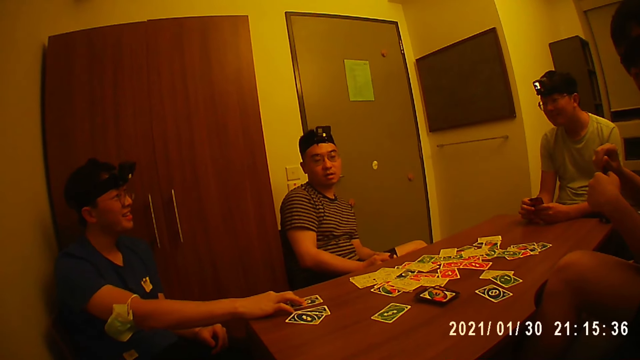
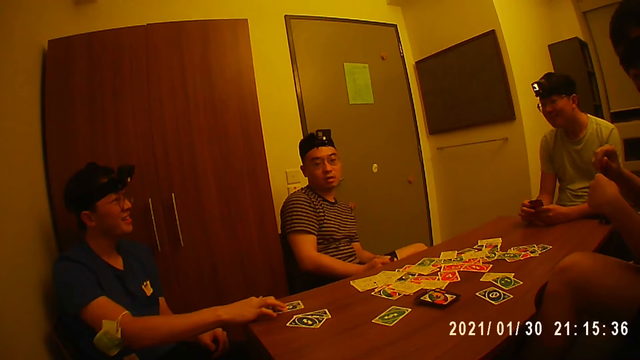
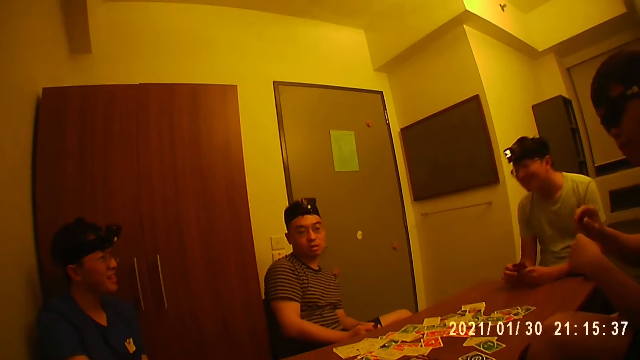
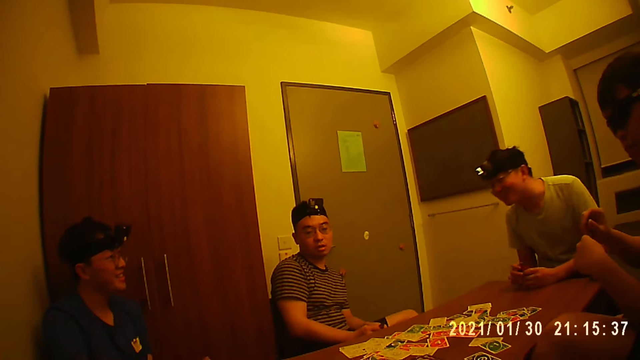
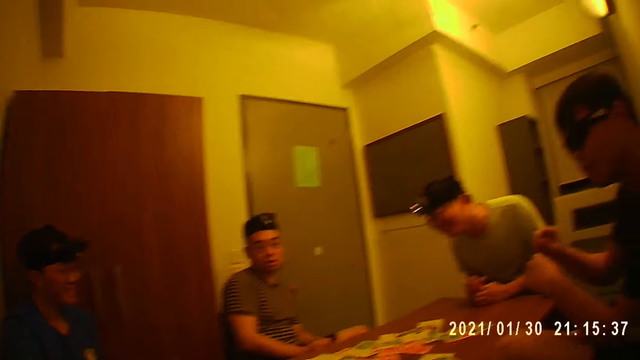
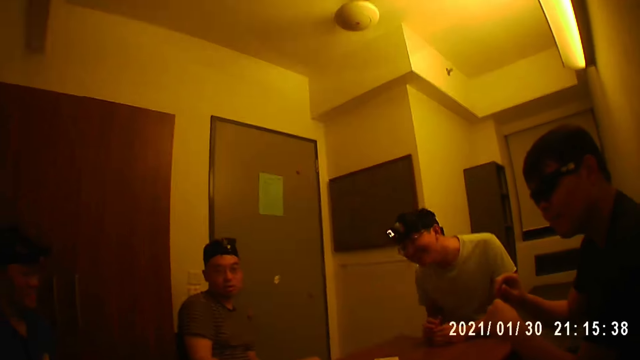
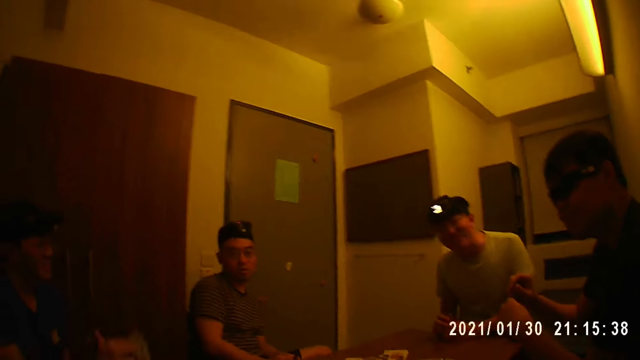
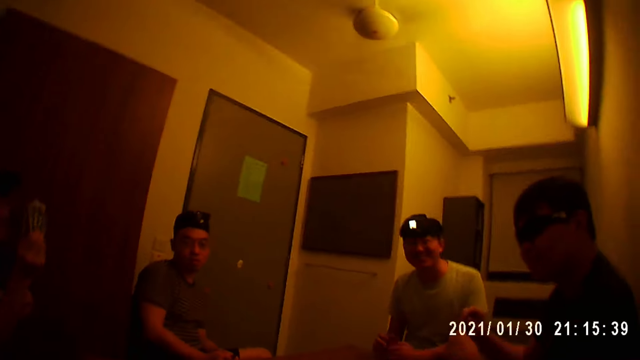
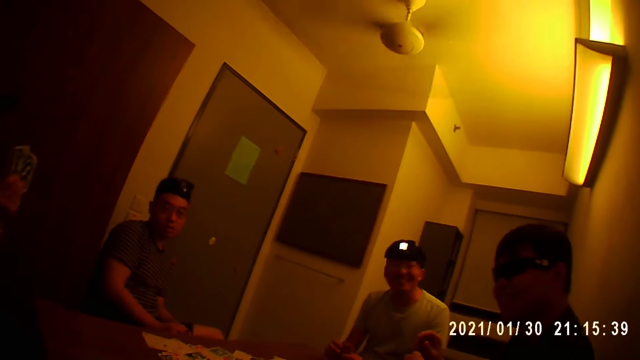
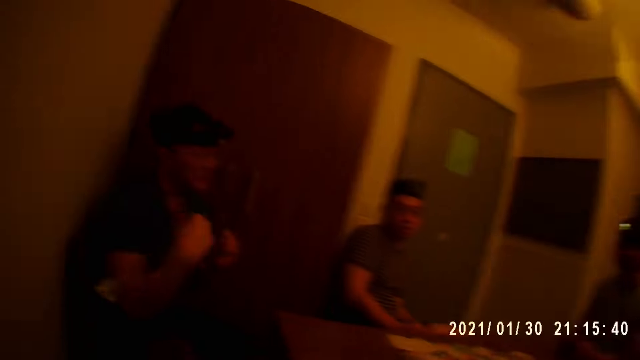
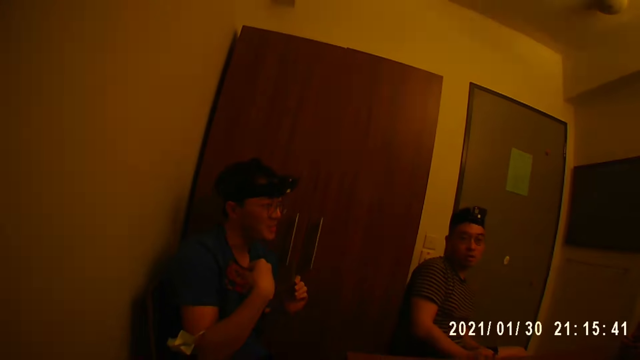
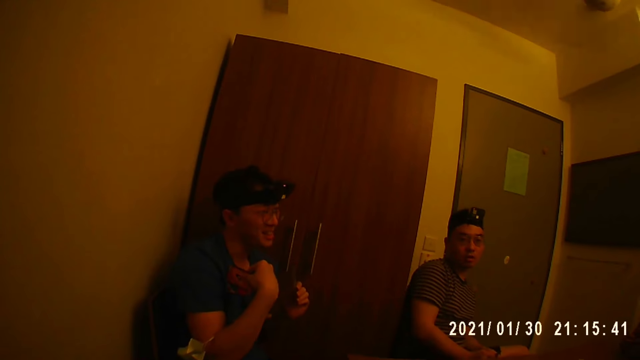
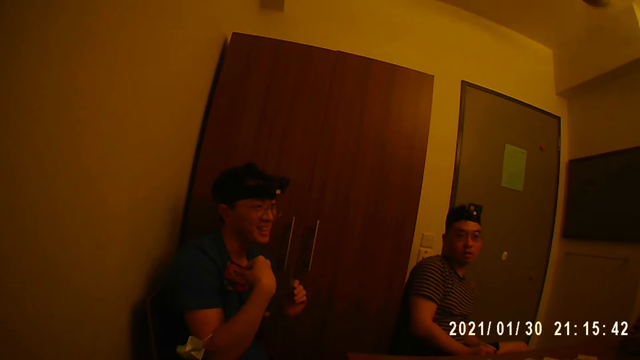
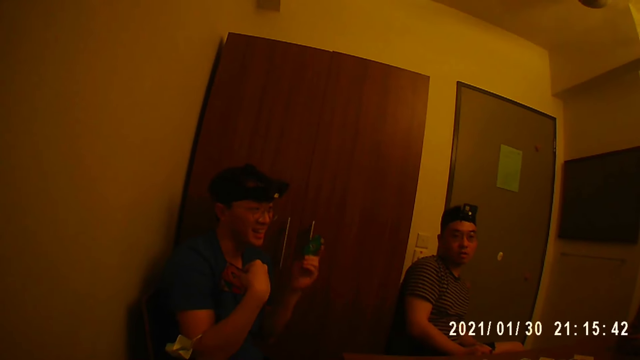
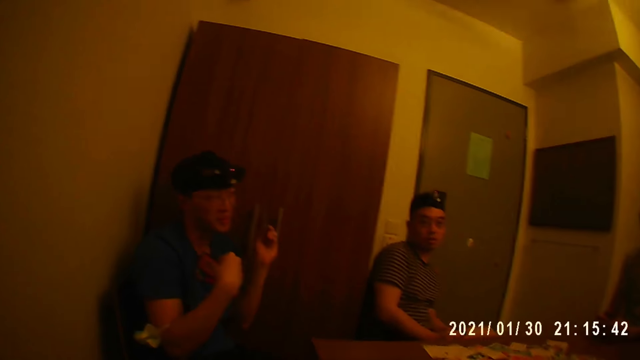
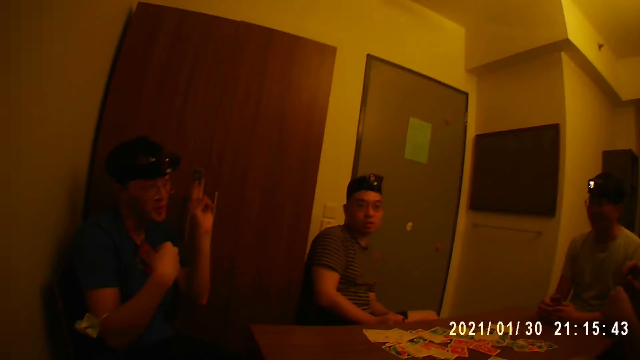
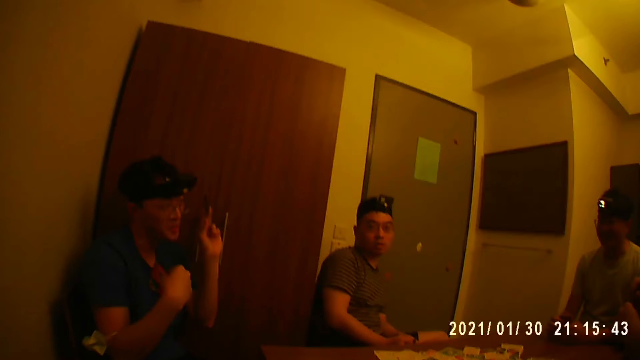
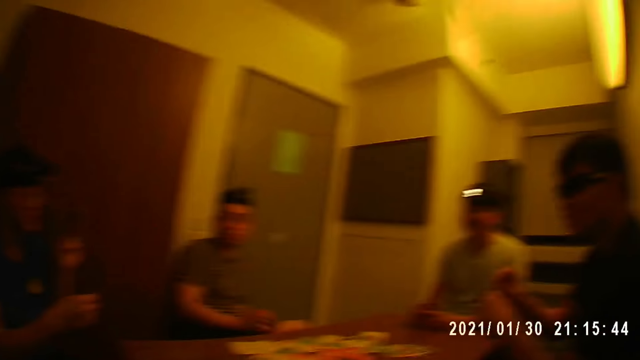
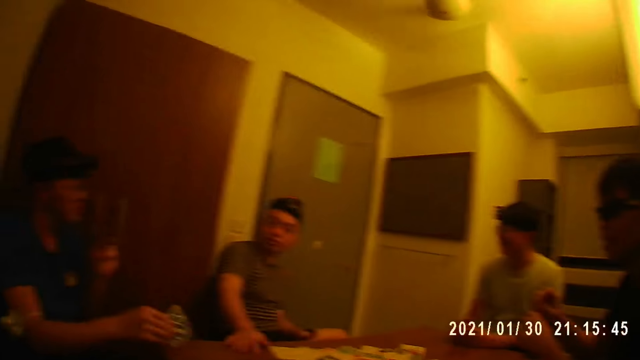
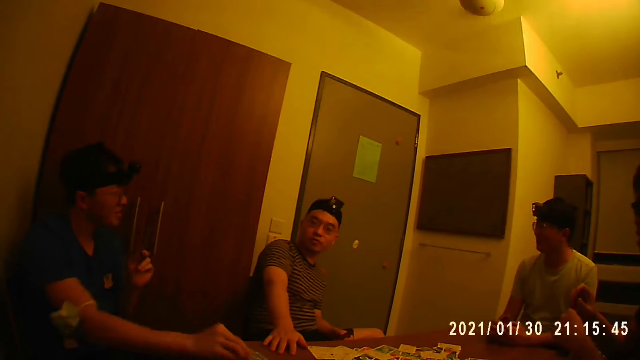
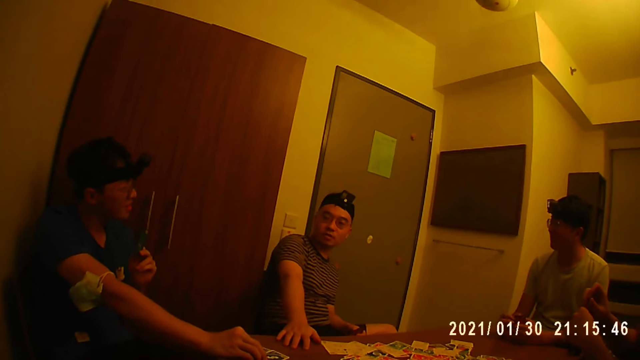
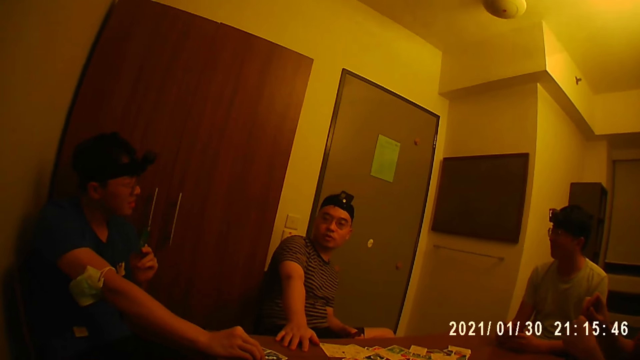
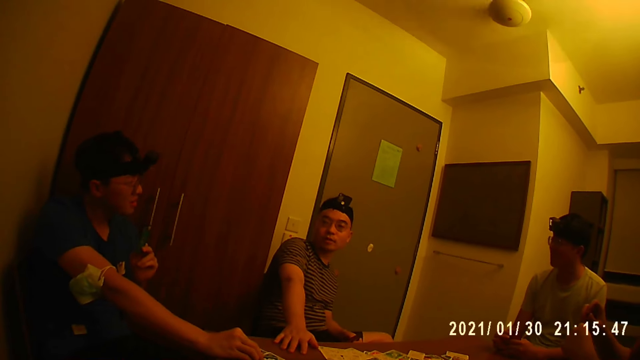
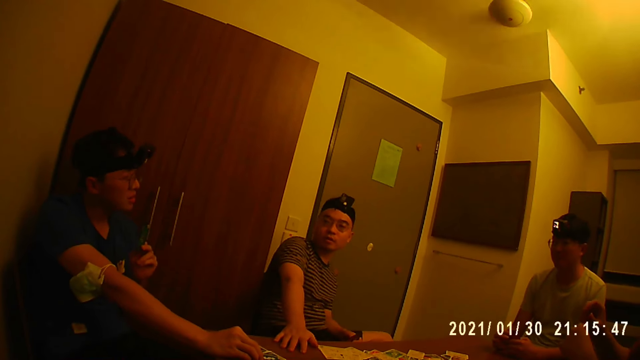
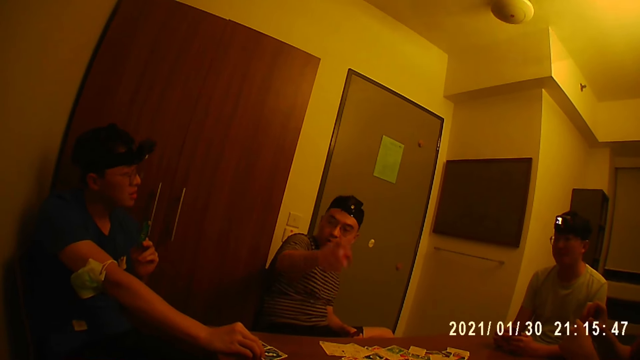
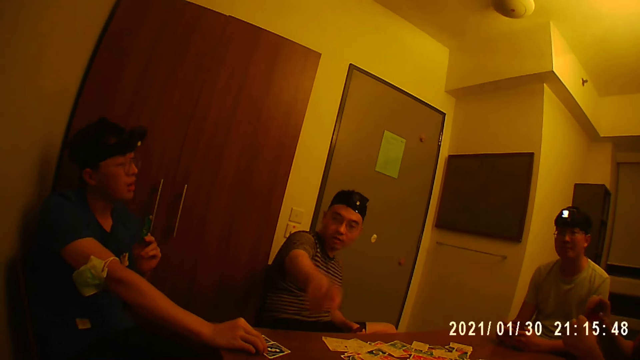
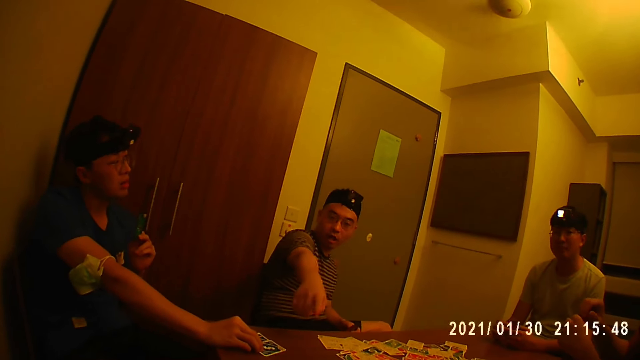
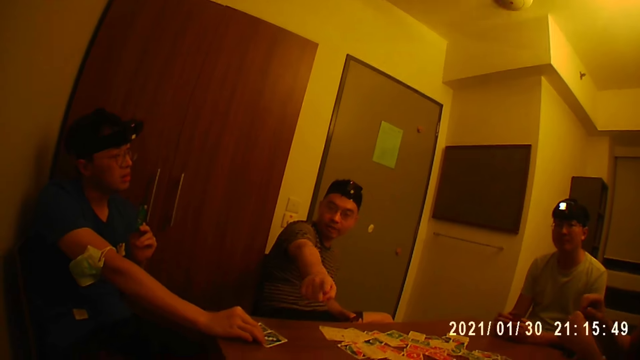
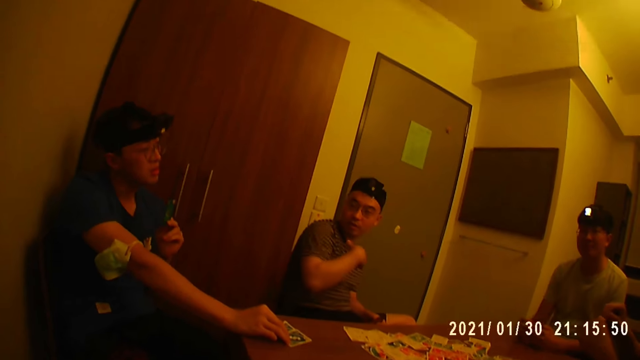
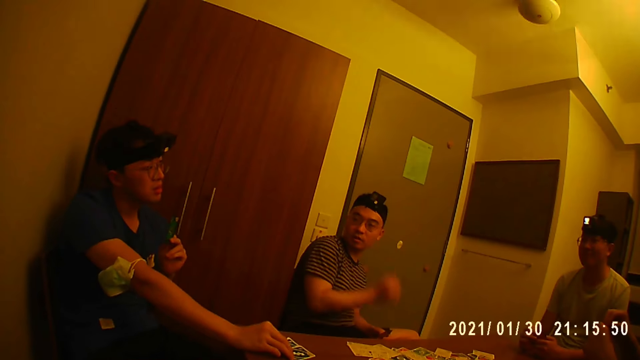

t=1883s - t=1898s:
A man drags the card on the table with his right hand. The man lifts up the cards from the table with his right hand. The man lifts another card with his left hand. Another man places his right hand on the table. The second man converses with the camera wearer and a third man. The third man drops the cards on the table with his right hand. A person interacts with another person.

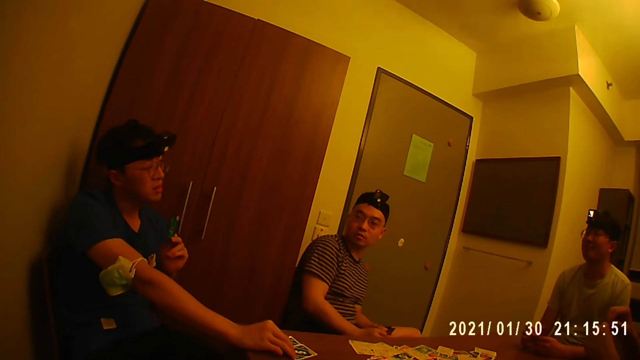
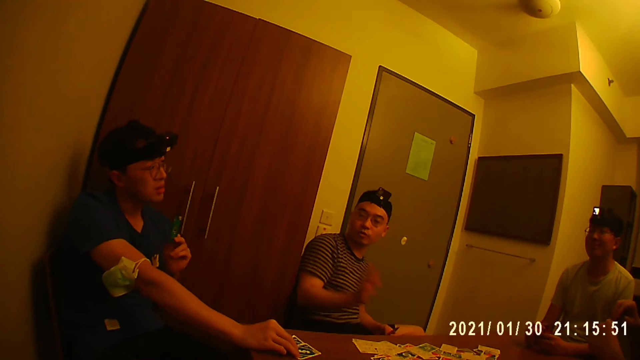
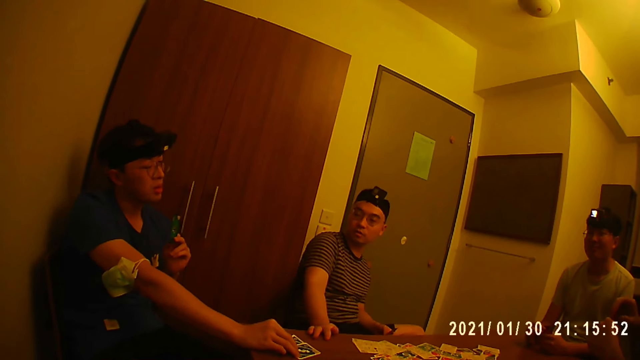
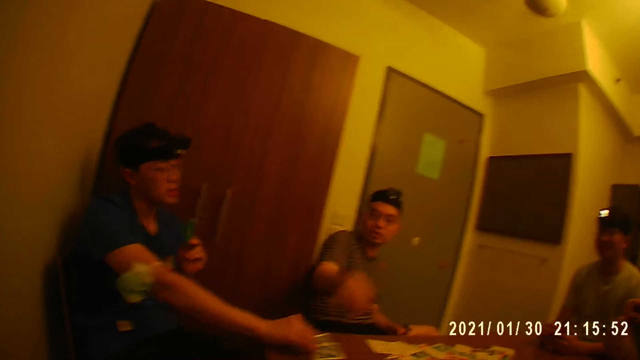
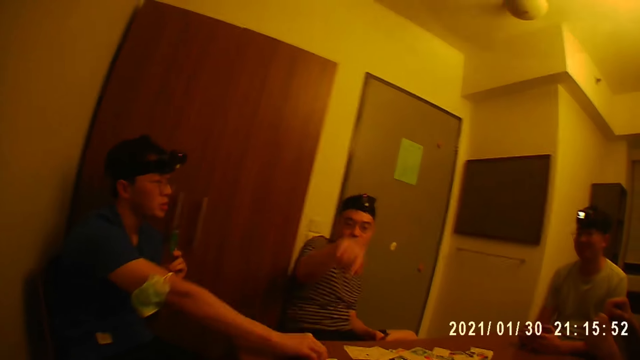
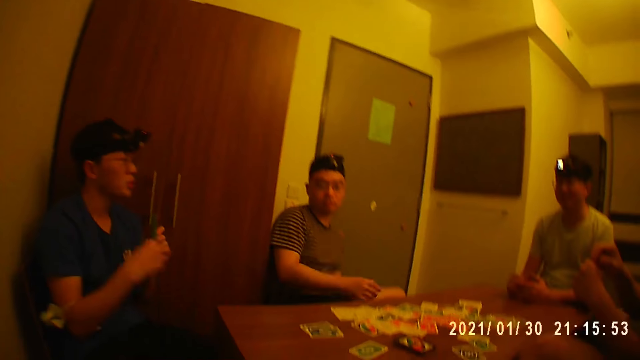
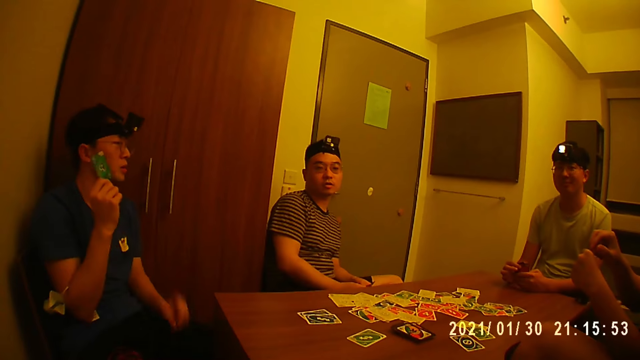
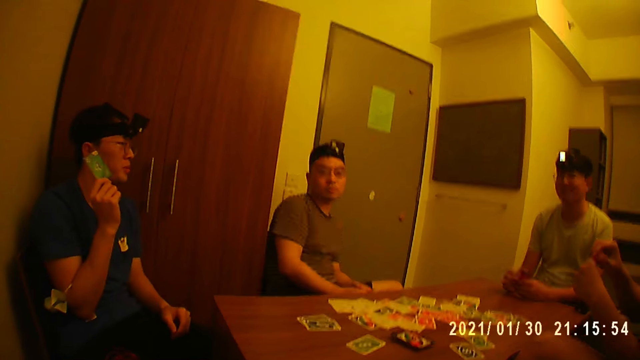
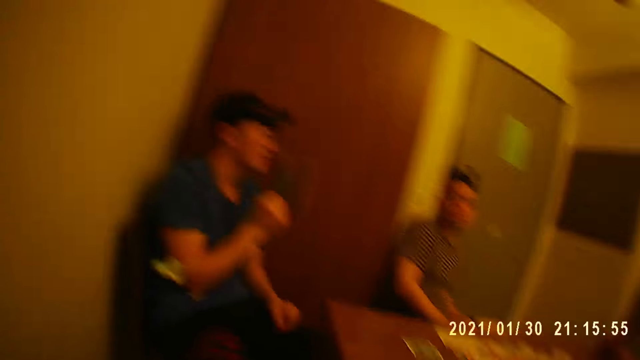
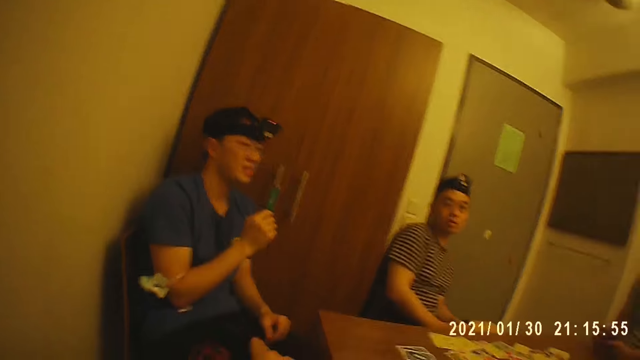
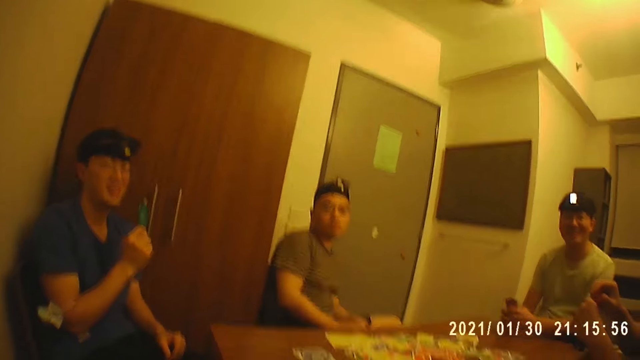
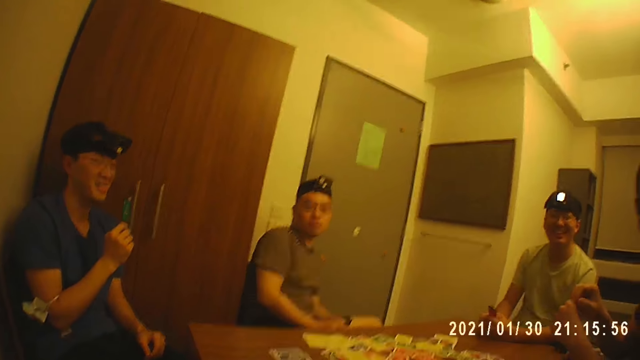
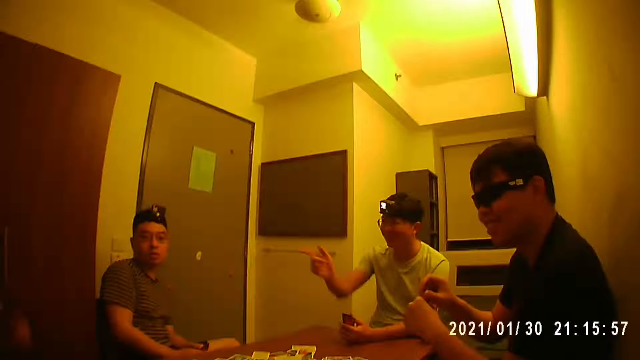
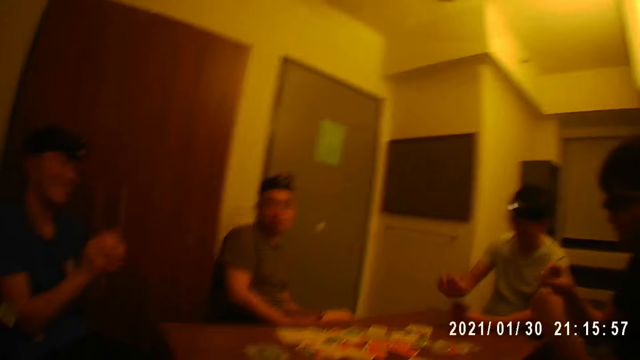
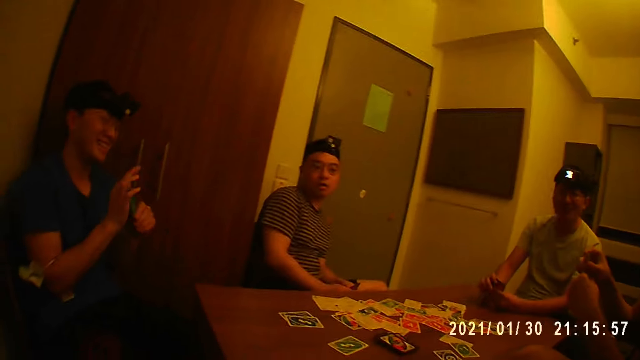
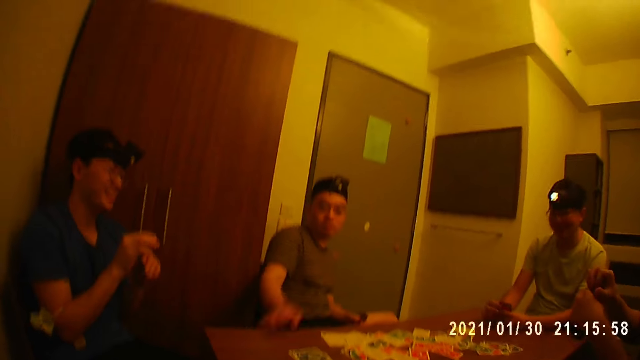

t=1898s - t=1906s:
A man picks the cards from the table with his right hand. He drops the cards on the table with his right hand, passes the card from his left hand to his right hand. The man holds the card in his right hand. The camera wearer converses with the man.
